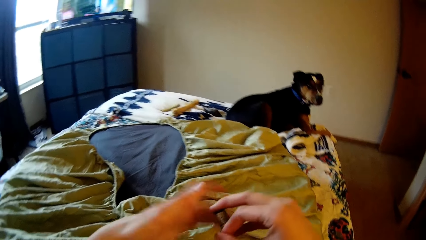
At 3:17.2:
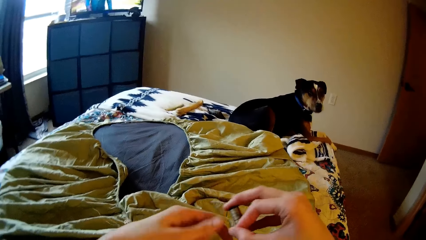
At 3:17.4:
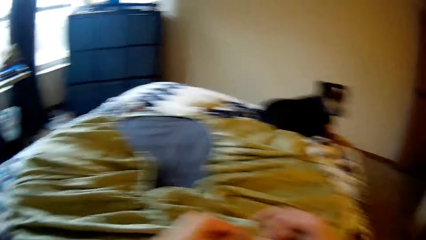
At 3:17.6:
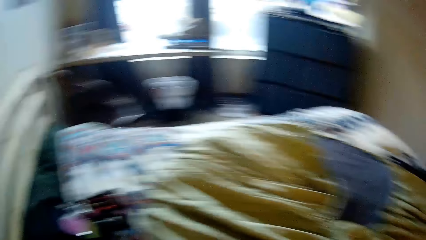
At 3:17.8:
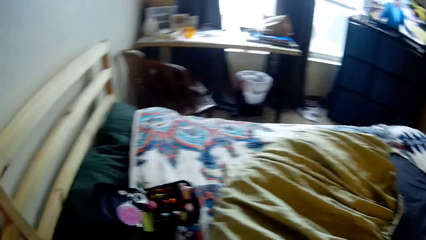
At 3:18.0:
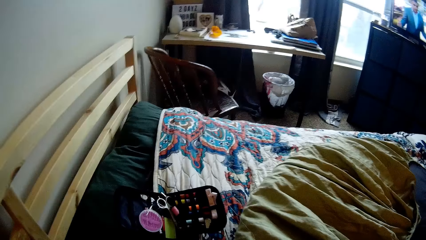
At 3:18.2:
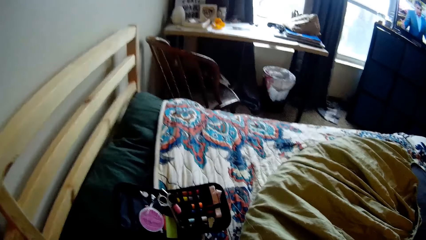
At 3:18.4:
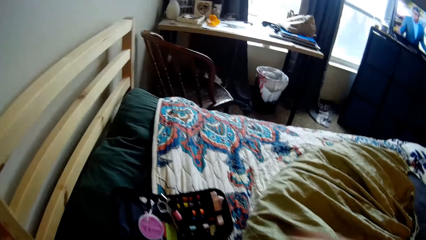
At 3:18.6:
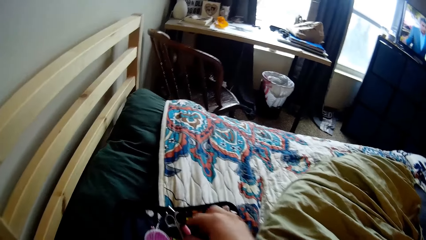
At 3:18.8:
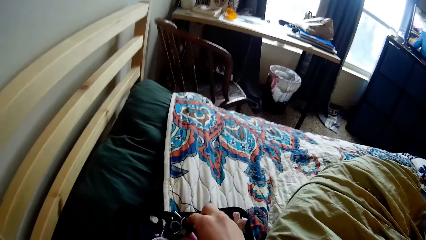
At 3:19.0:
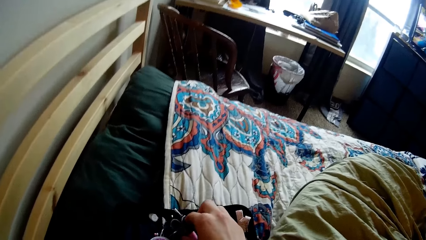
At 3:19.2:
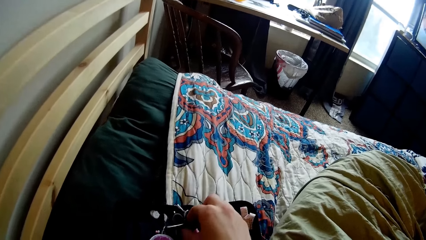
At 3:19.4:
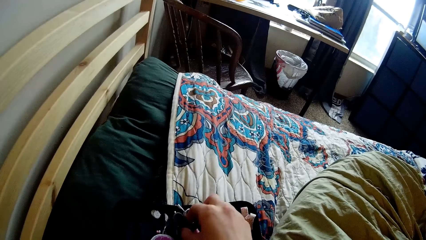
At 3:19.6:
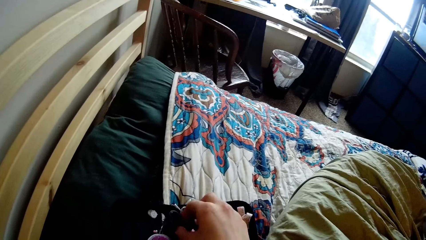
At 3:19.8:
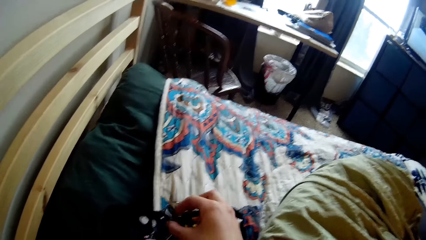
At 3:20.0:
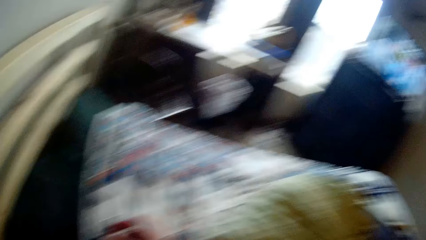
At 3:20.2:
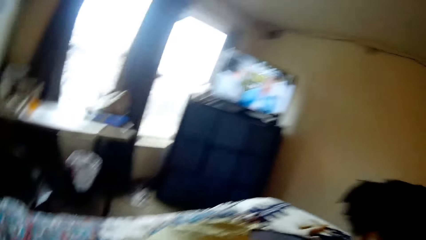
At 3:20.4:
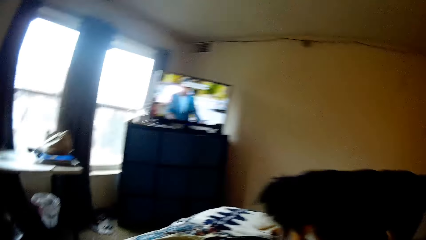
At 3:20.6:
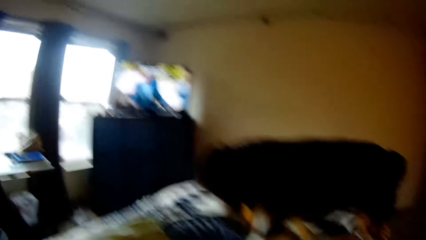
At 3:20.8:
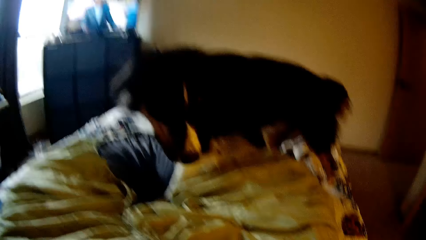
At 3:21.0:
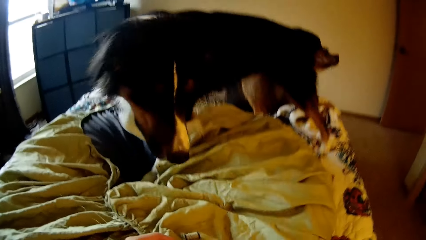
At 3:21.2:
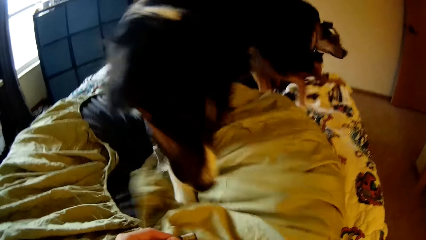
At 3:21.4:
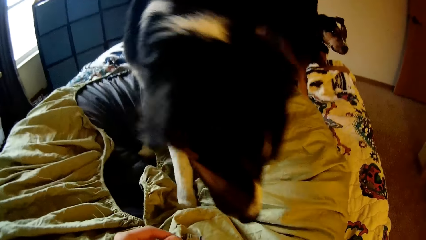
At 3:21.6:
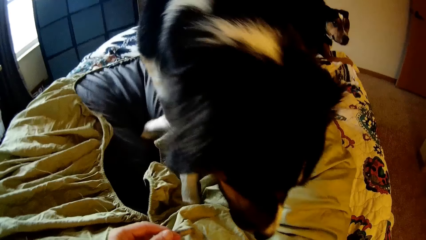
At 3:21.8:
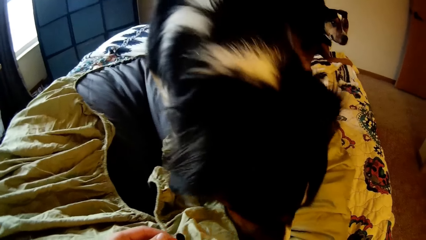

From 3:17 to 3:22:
The camera wearer picks up a pair of scissors from the palette with her right hand. The dog moves closer to the camera wearer.

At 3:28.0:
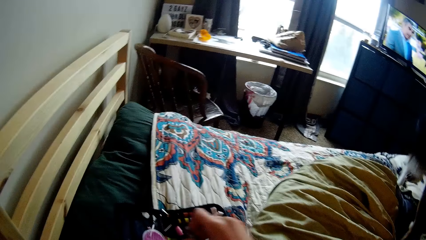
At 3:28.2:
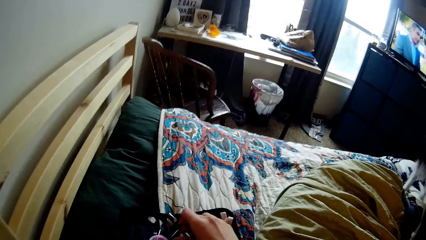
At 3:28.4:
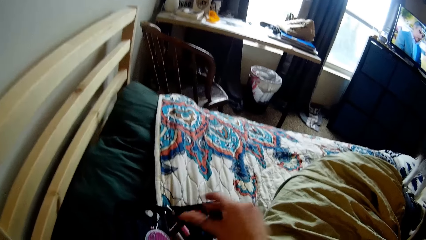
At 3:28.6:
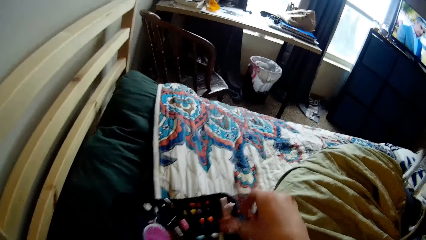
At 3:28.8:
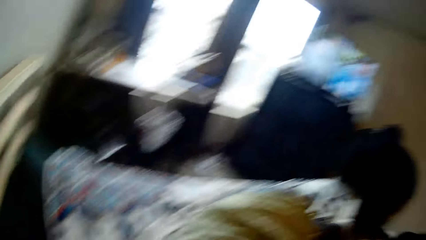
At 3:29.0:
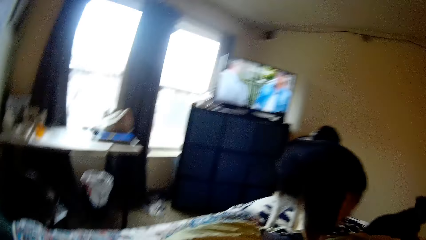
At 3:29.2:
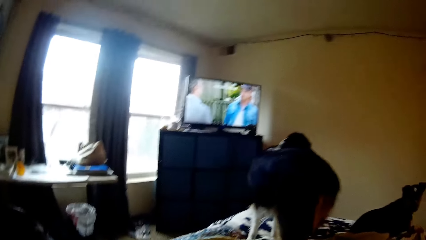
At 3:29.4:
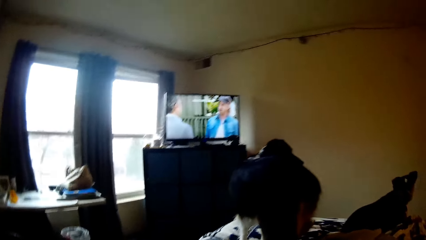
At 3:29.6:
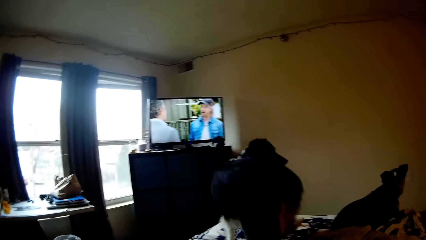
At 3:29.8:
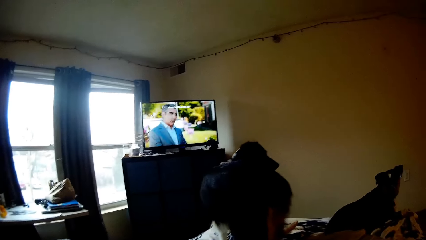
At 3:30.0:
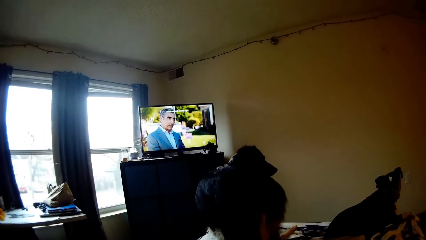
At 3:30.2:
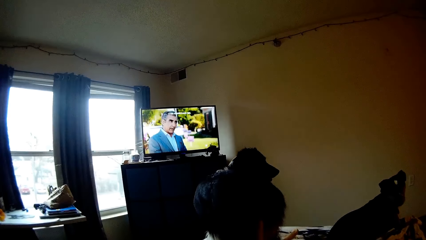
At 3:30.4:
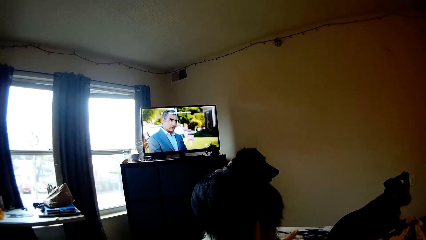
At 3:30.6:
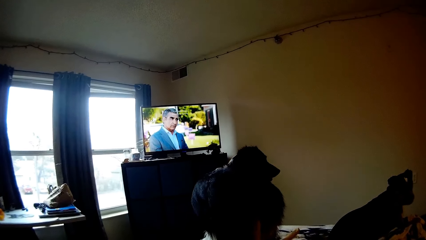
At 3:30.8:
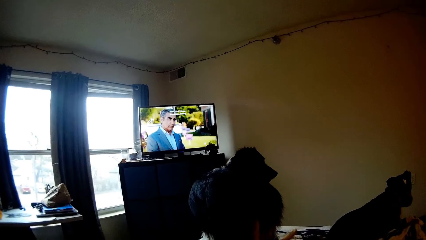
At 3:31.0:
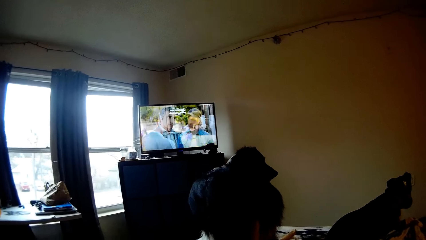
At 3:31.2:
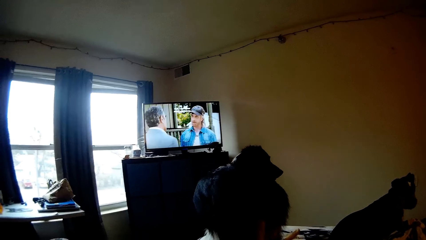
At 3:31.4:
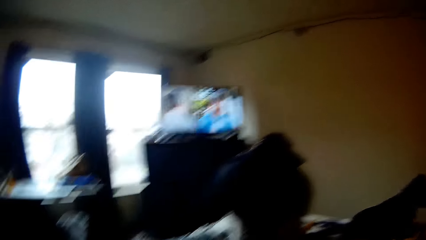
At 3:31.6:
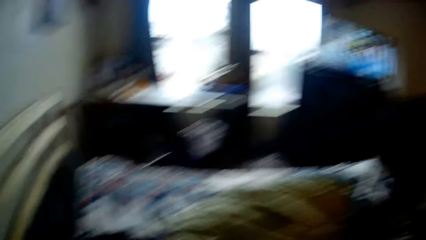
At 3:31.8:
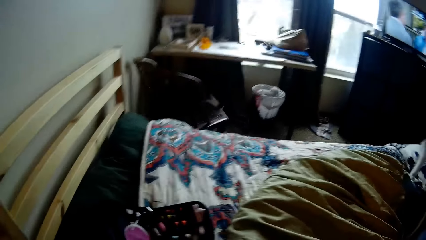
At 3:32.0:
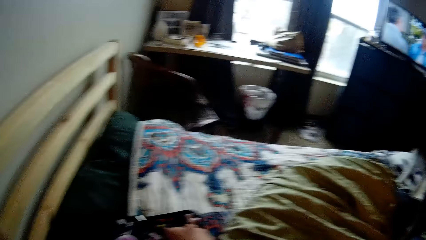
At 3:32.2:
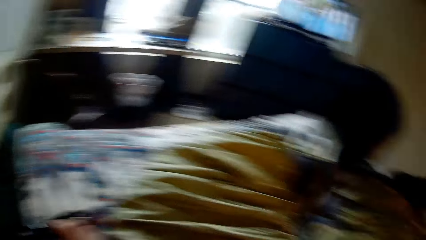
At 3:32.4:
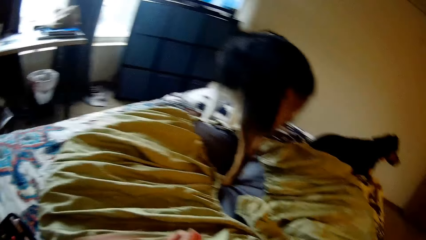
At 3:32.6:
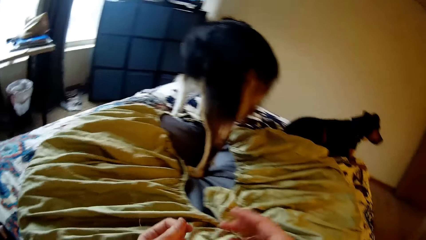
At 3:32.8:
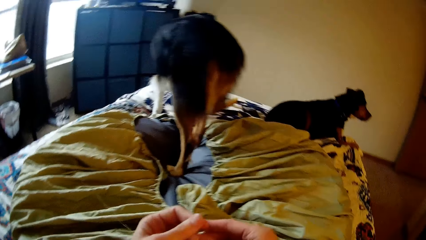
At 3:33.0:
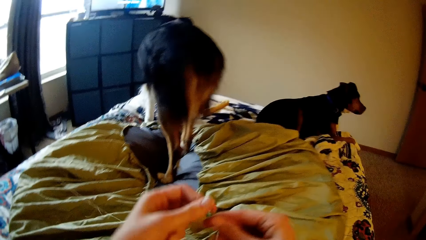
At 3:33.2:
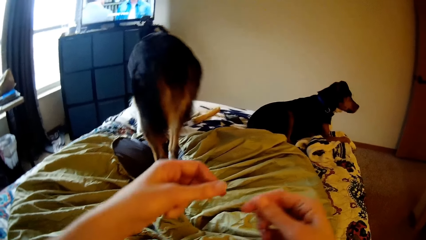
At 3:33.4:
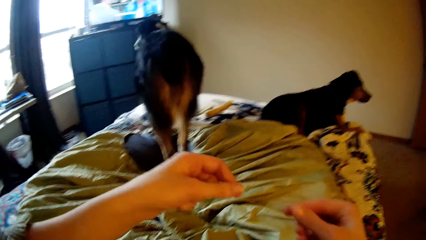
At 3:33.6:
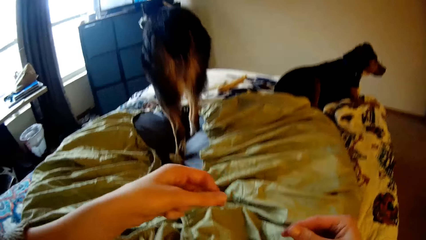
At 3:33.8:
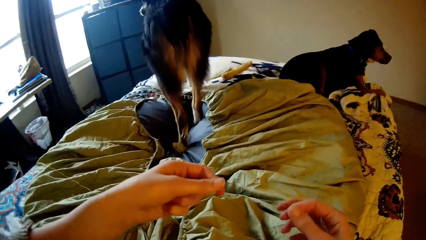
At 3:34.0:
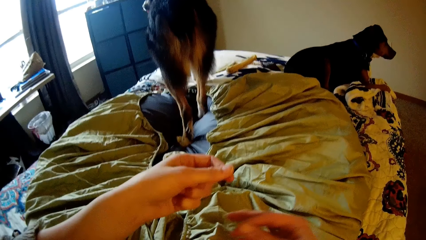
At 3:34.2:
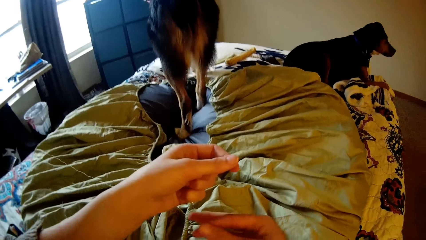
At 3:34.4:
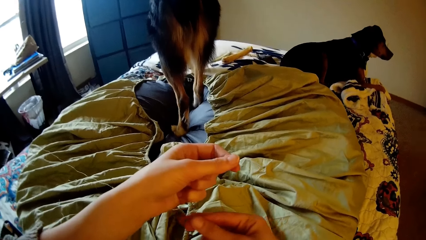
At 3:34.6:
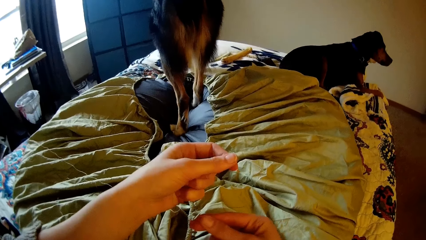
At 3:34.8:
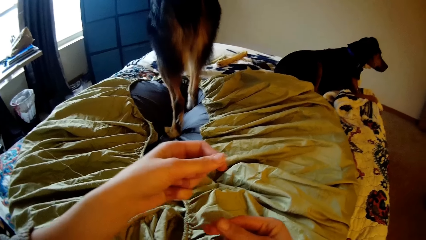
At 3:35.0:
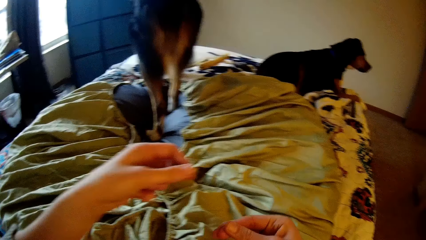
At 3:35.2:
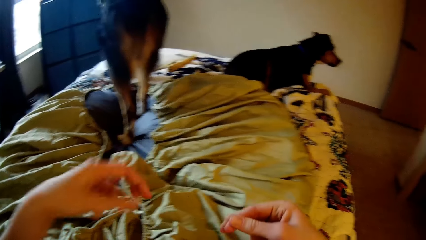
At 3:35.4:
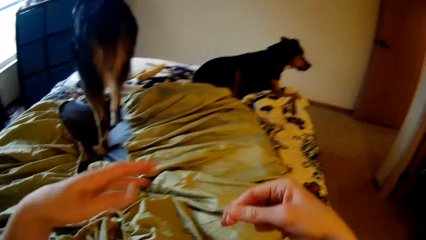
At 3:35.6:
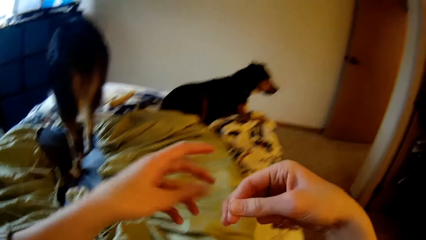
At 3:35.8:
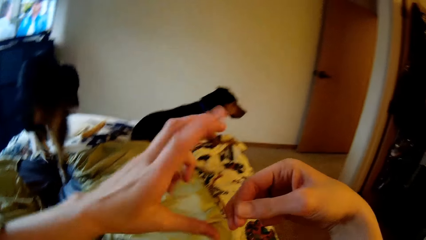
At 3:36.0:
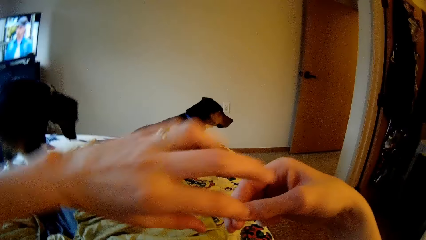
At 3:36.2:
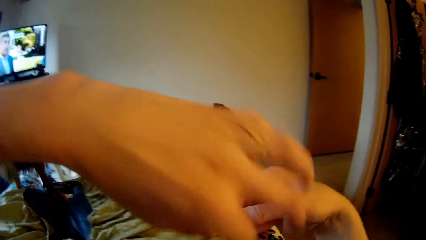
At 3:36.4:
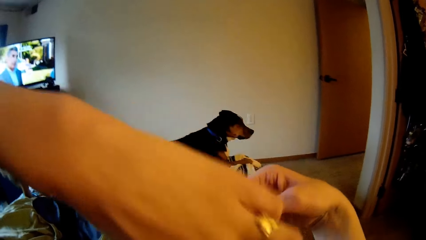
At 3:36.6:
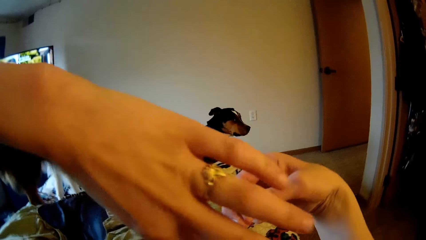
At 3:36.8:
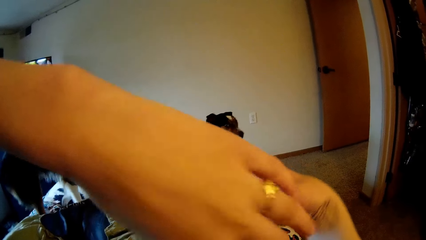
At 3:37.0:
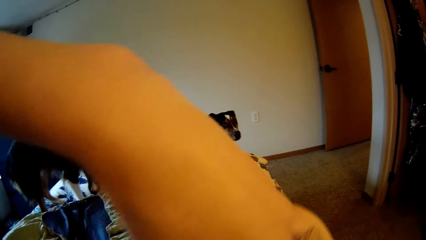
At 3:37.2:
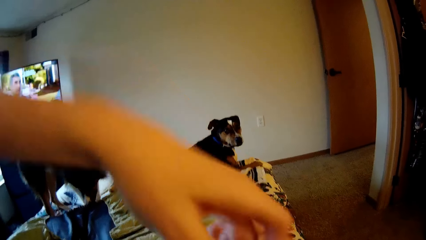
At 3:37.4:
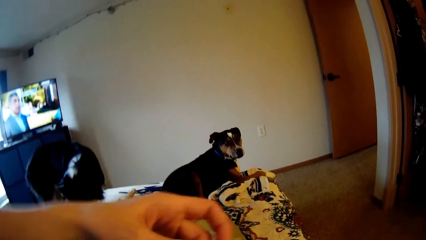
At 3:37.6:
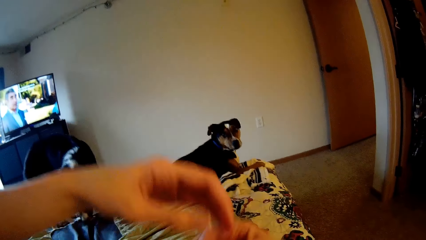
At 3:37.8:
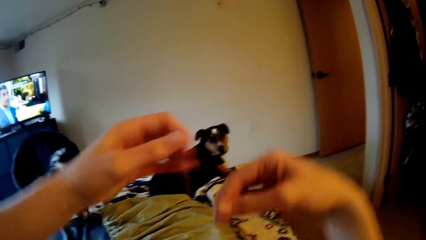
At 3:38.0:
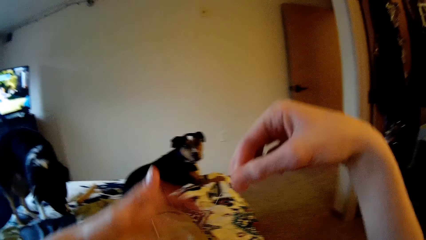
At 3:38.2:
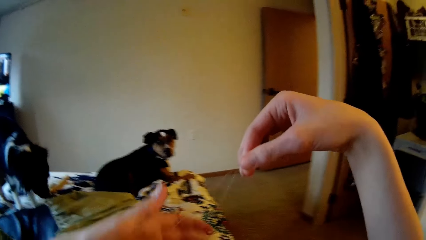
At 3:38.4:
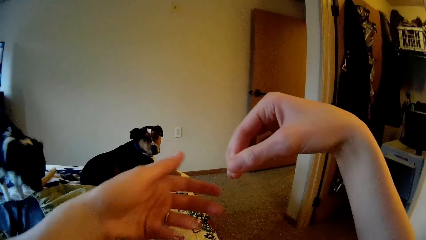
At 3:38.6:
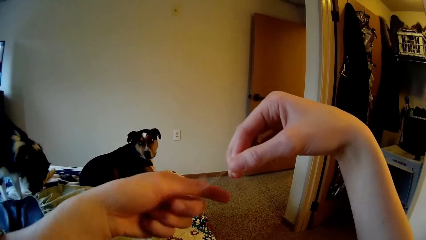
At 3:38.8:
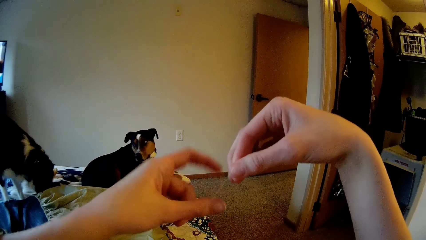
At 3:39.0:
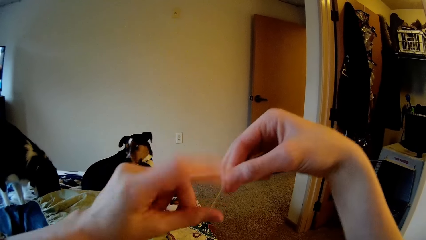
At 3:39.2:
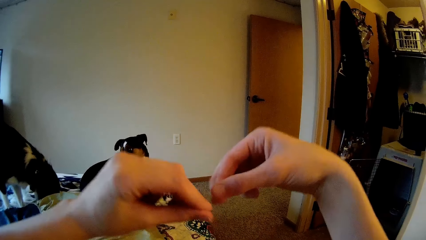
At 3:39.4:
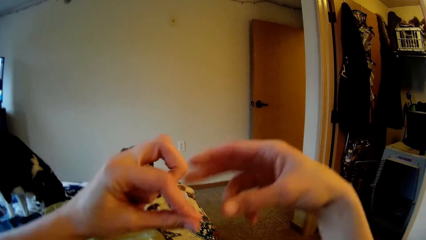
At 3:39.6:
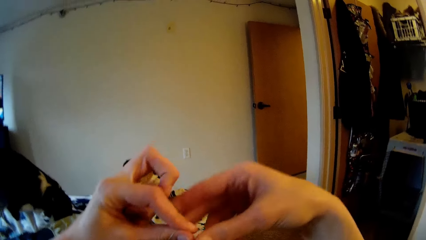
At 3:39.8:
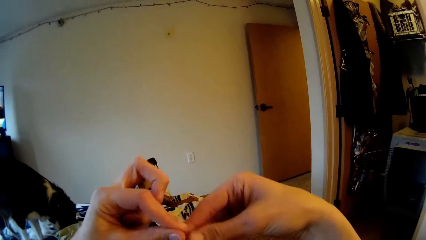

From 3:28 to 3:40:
The camera wearer looks up to the television. She stares. She drops the scissors in the palette with her right hand. She pulls the thread with both hands. She strengthens the sewing thread.
